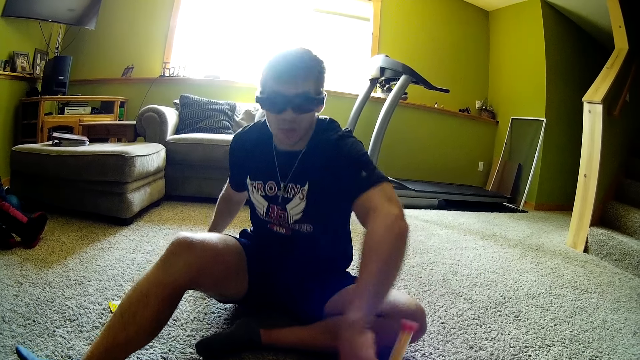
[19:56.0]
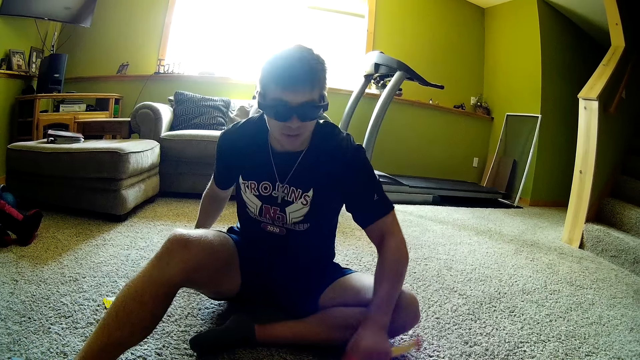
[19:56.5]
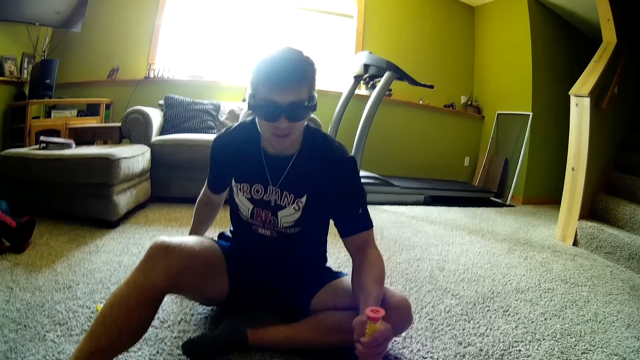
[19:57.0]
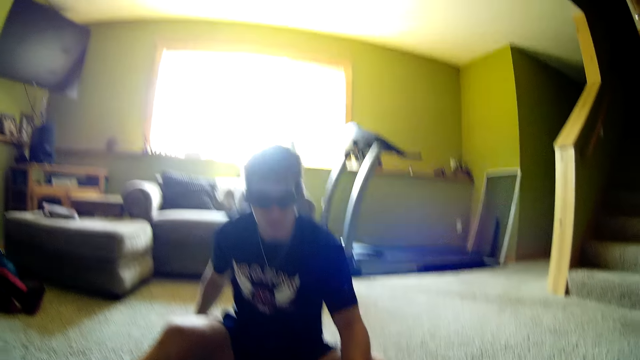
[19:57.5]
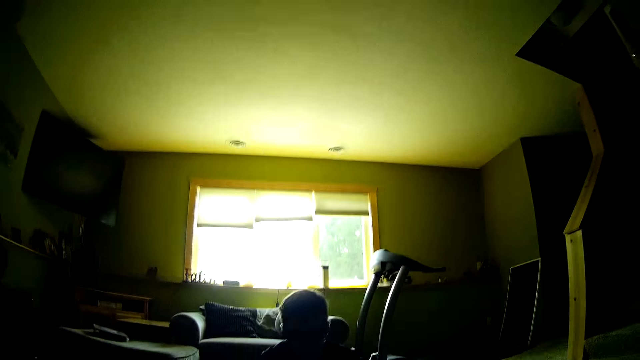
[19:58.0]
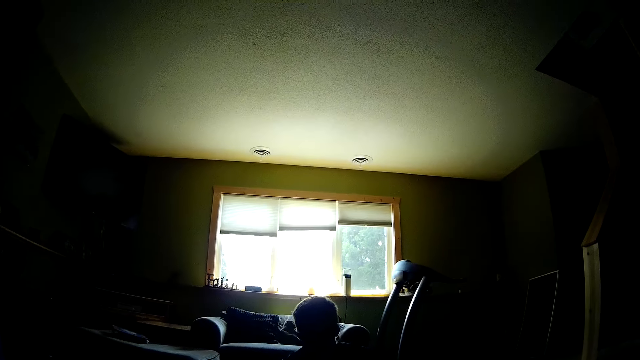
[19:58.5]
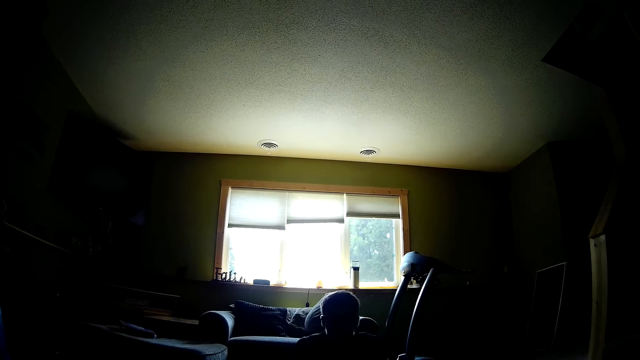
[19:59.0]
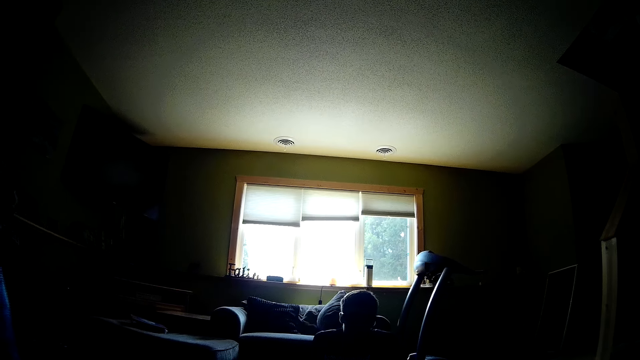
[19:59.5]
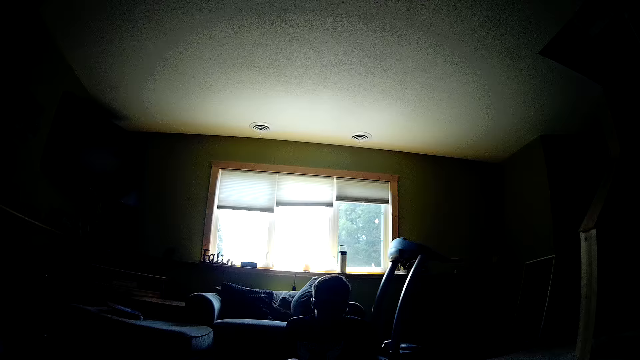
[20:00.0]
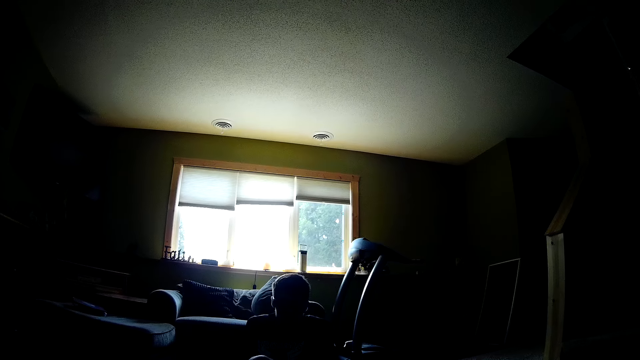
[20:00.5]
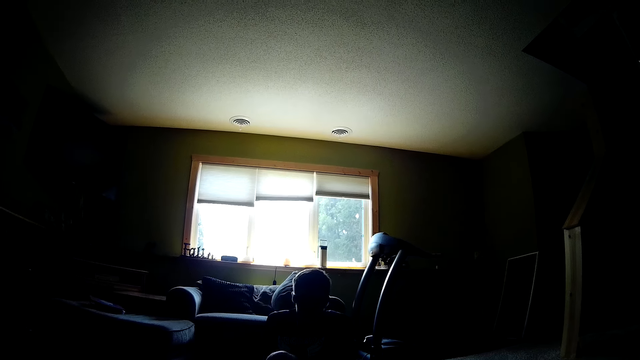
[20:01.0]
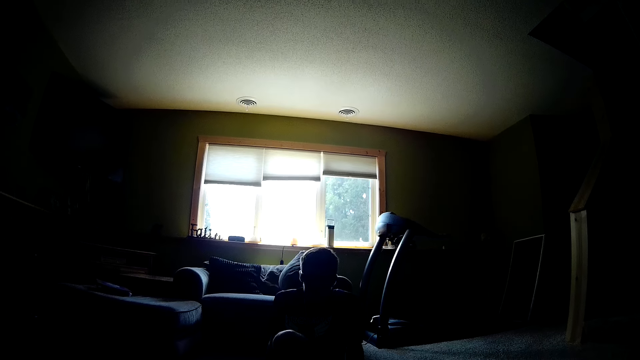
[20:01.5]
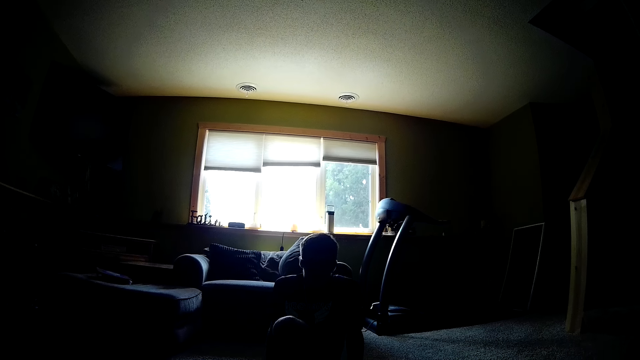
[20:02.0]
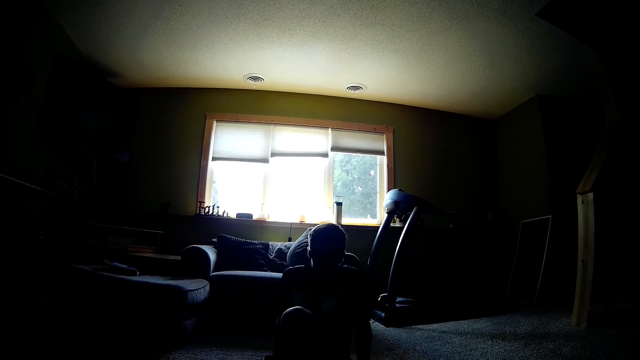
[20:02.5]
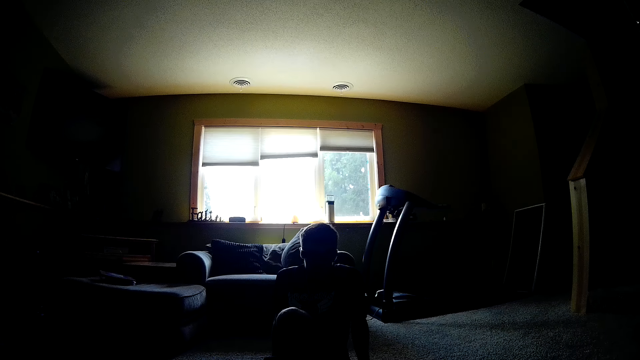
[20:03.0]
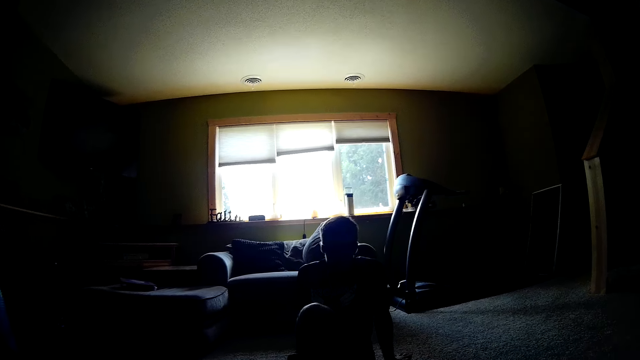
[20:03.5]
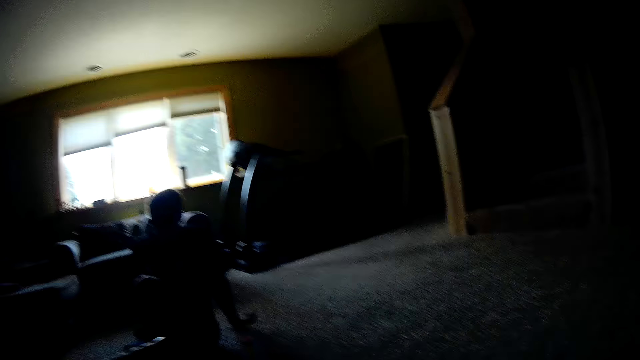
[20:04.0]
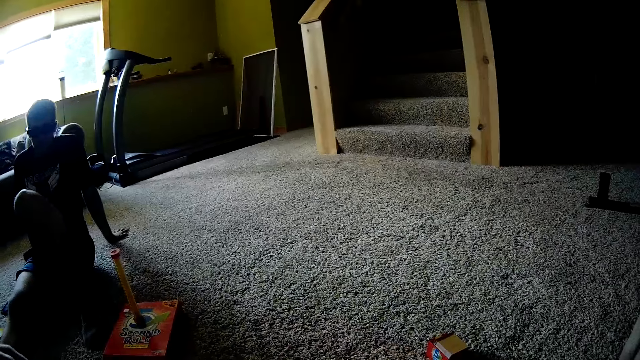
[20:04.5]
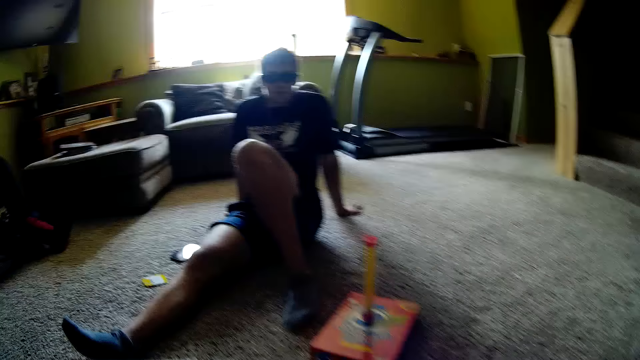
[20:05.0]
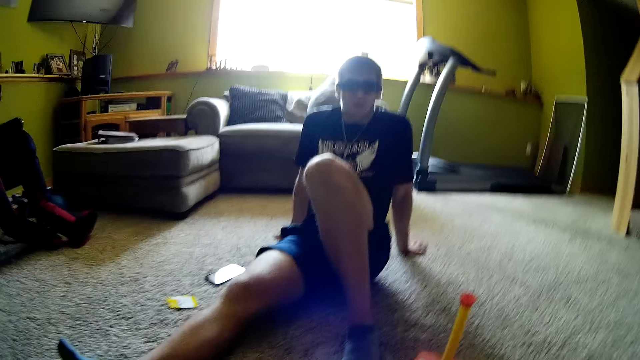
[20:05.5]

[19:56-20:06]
A person picks up the tube on top of the card box. The person talks to the camera wearer.

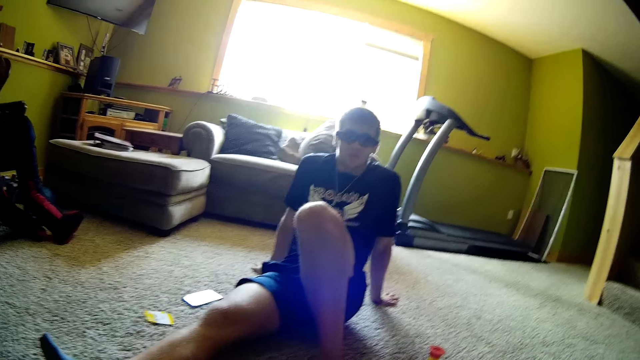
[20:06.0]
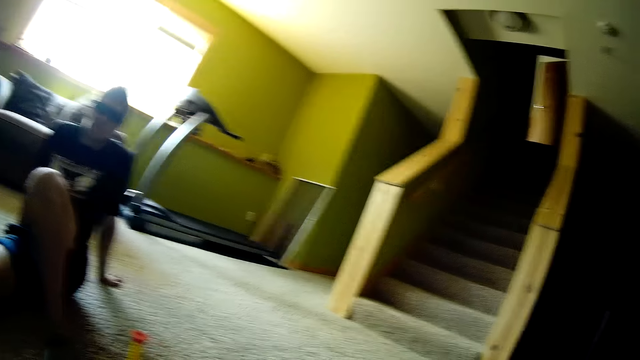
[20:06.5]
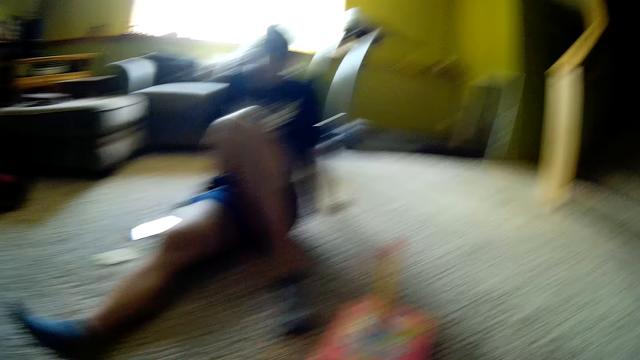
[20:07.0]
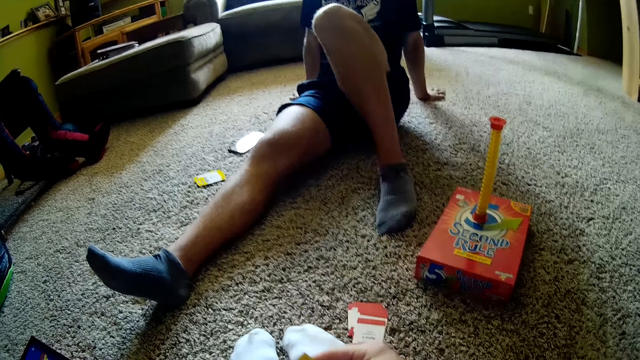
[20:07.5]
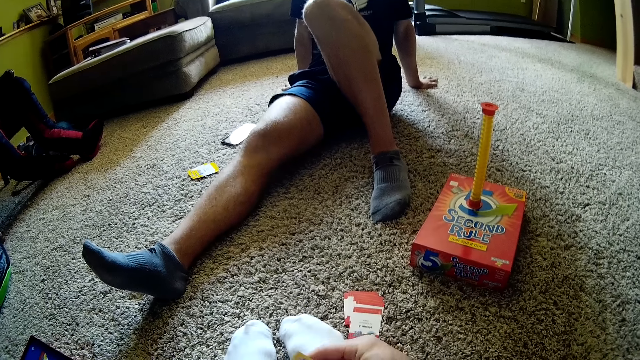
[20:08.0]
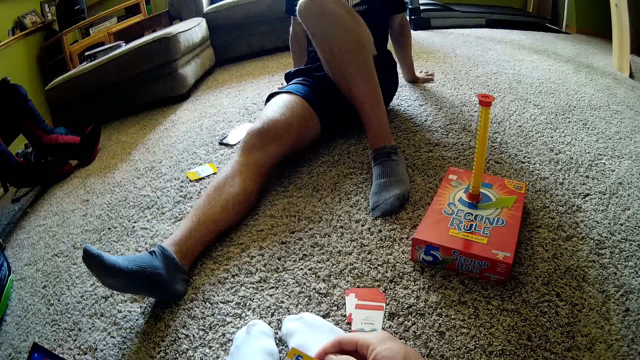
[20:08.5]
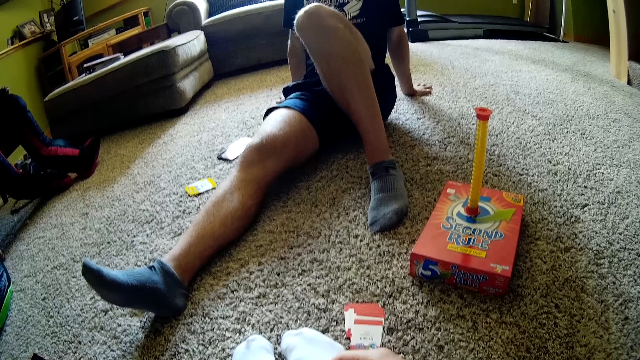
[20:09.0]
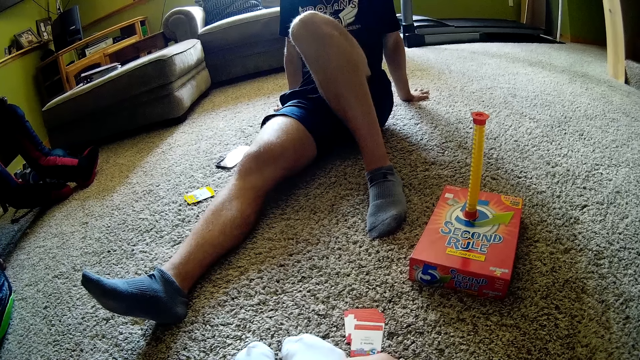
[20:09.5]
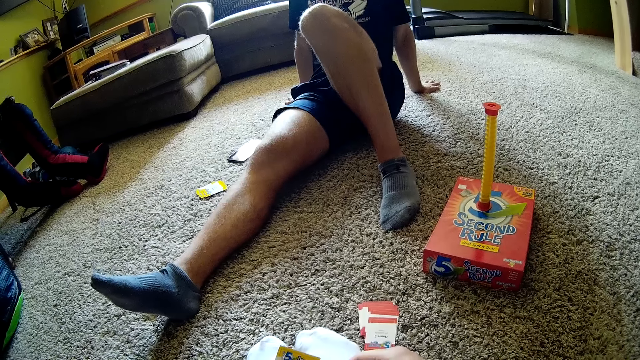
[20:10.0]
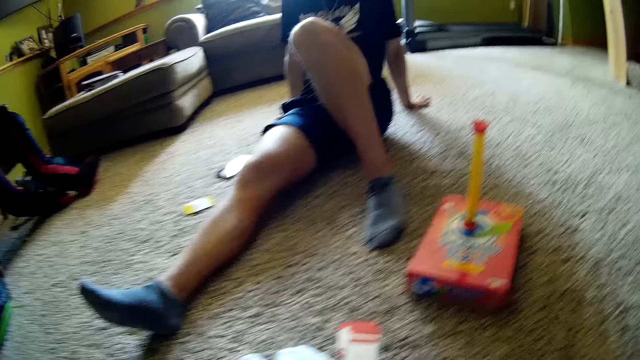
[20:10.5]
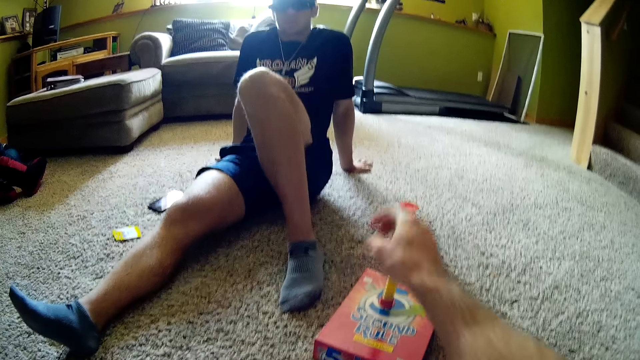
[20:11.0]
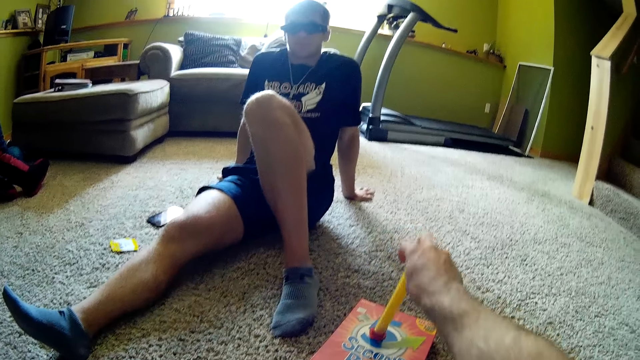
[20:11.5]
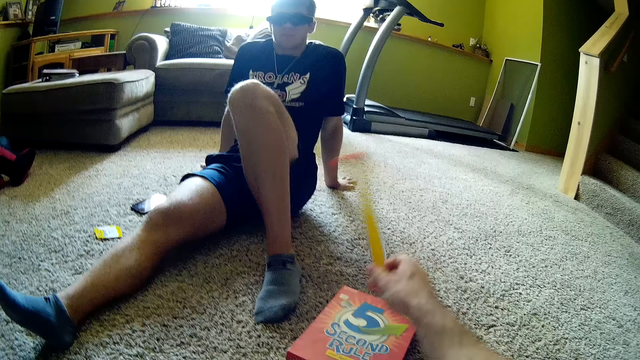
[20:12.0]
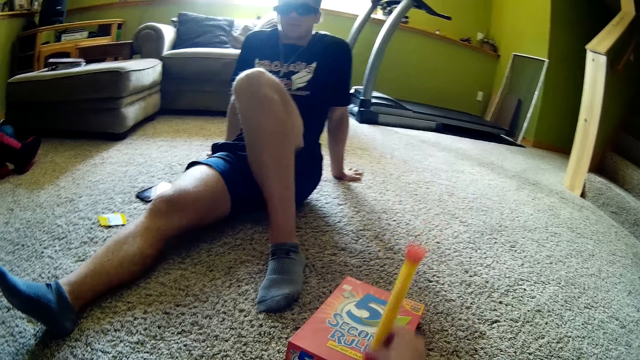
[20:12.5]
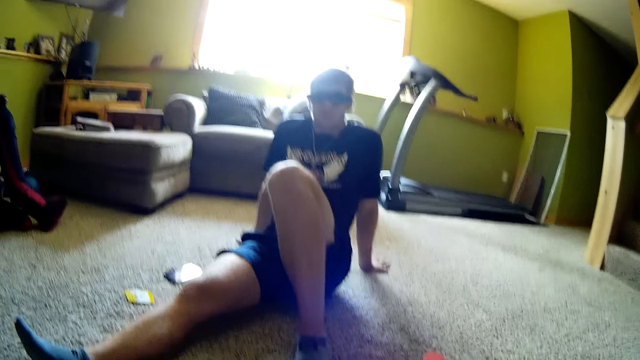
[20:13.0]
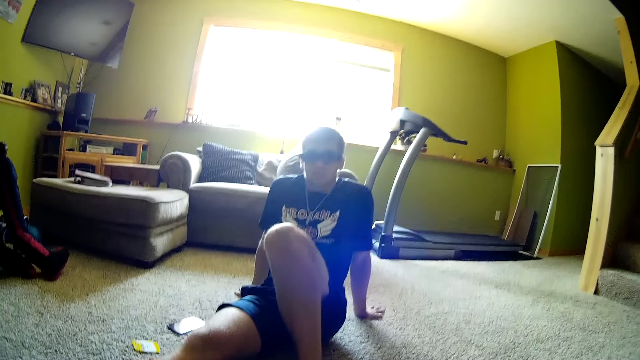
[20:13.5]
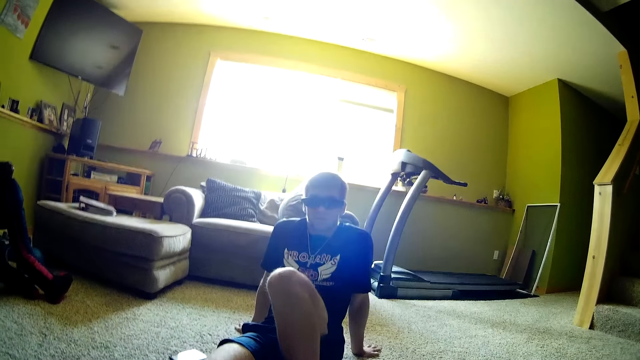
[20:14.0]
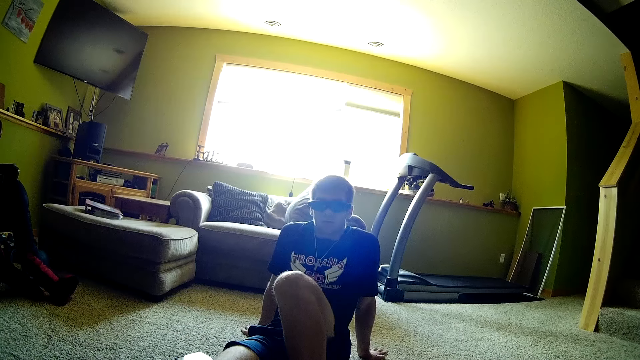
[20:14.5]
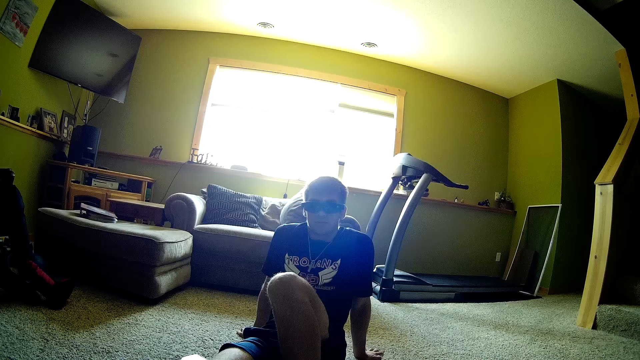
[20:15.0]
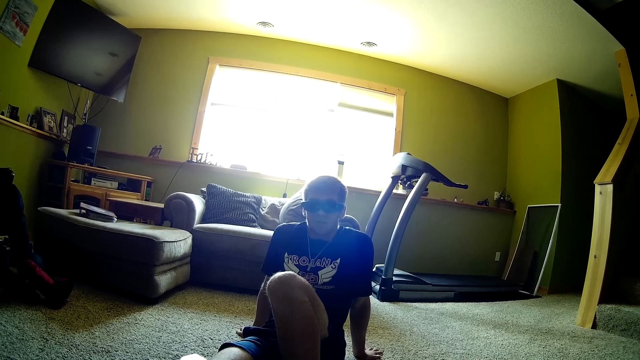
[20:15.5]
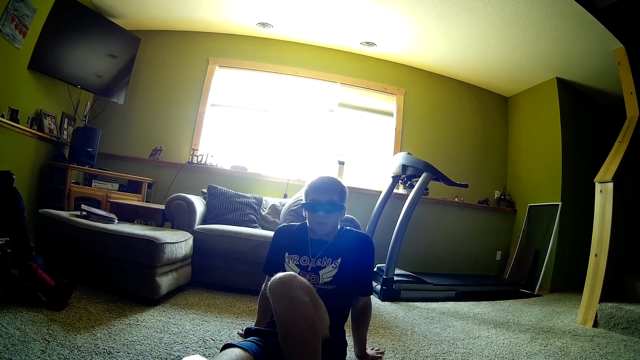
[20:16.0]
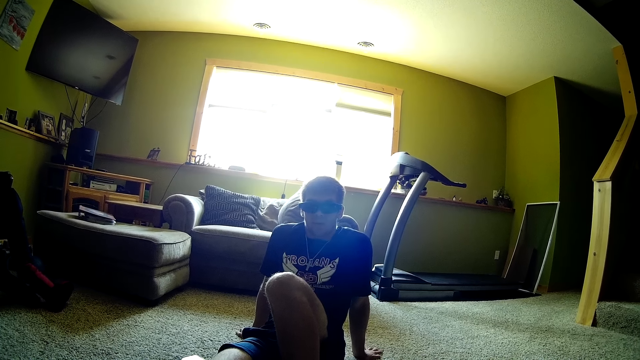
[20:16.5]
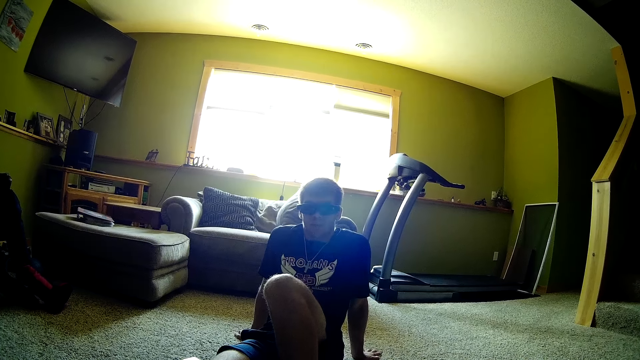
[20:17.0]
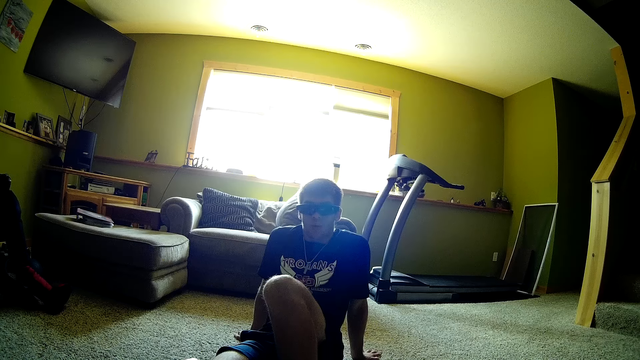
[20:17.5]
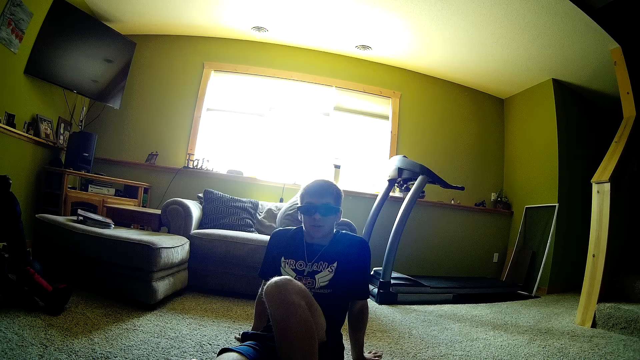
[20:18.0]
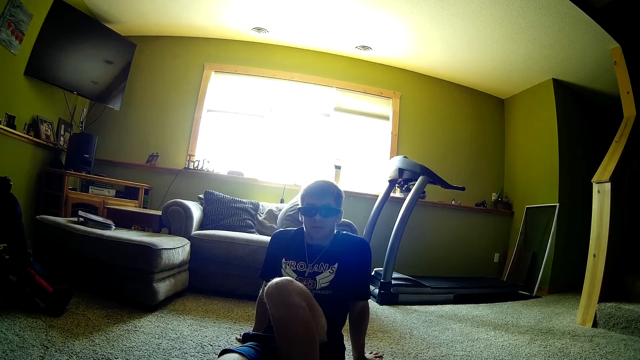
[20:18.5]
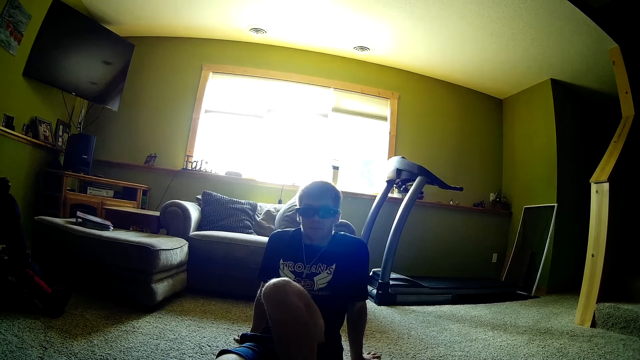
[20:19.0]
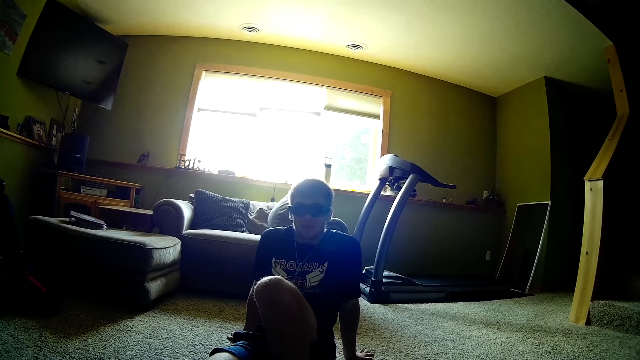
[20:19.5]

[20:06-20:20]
The camera wearer holds a card. They read the card. They pick up the tube and place the tube on the carton box. A person talks to the camera wearer.
